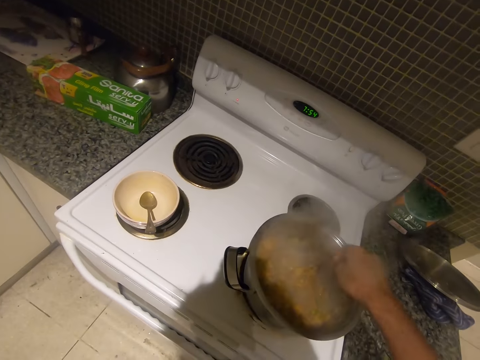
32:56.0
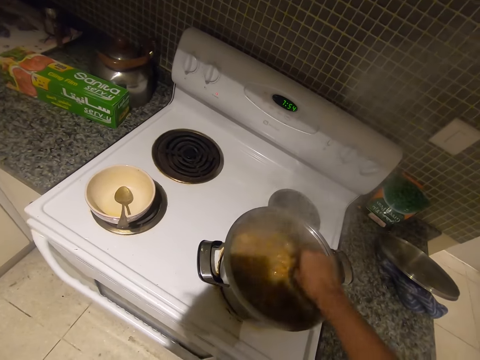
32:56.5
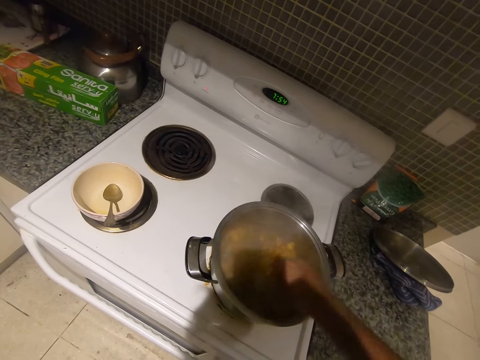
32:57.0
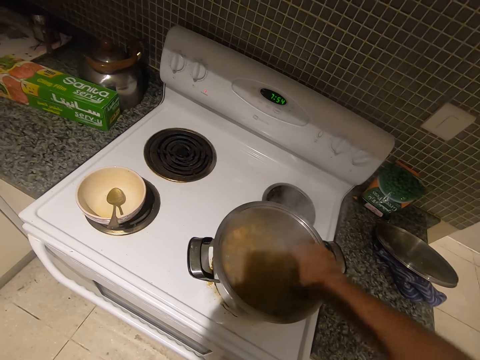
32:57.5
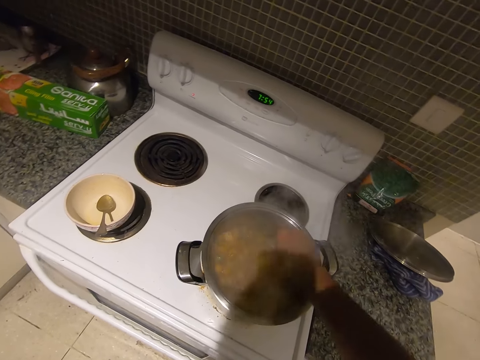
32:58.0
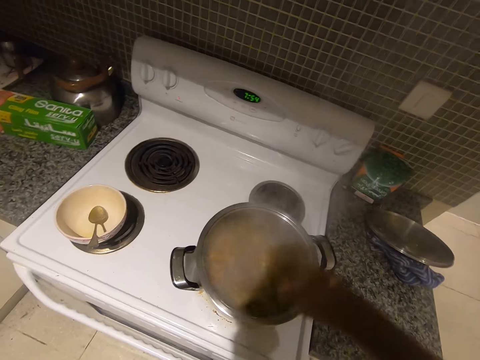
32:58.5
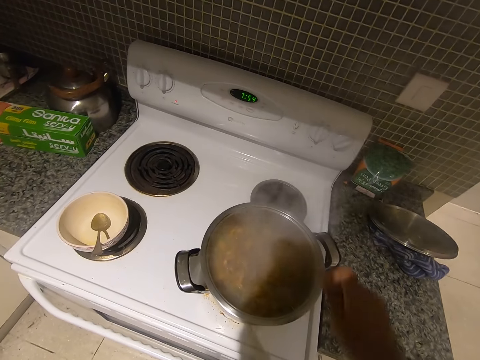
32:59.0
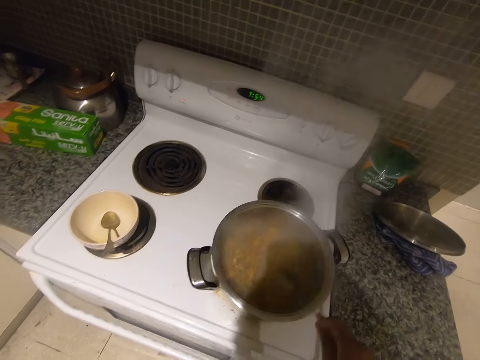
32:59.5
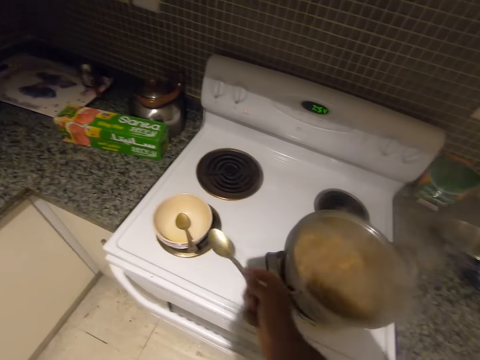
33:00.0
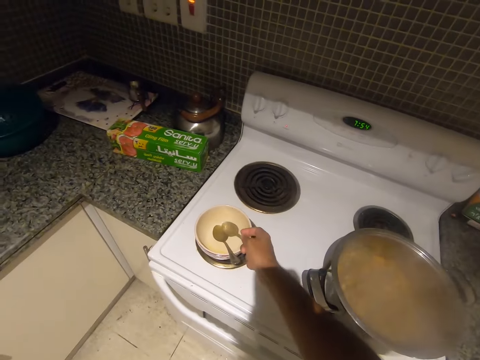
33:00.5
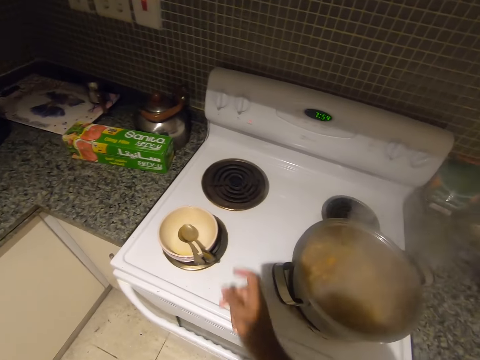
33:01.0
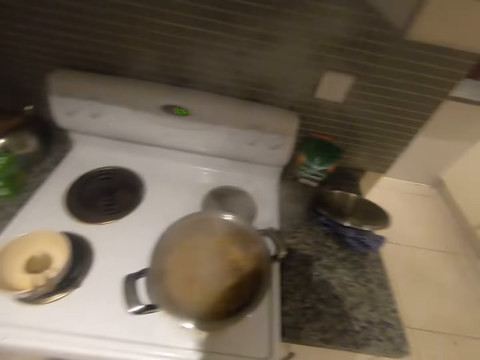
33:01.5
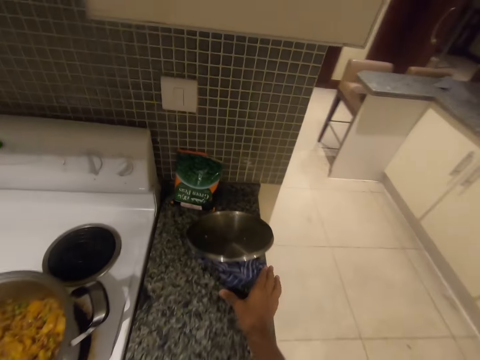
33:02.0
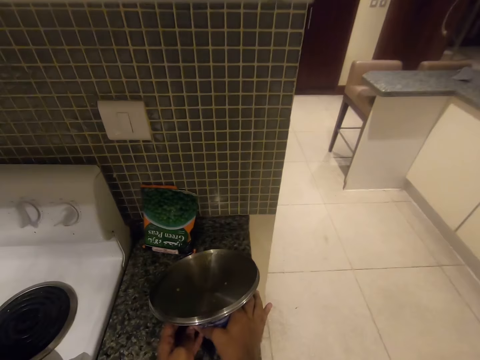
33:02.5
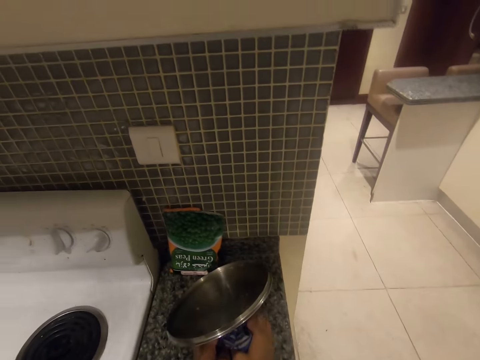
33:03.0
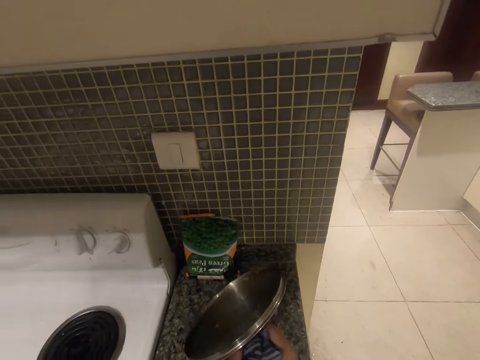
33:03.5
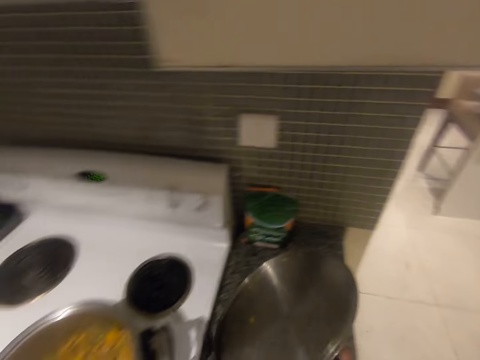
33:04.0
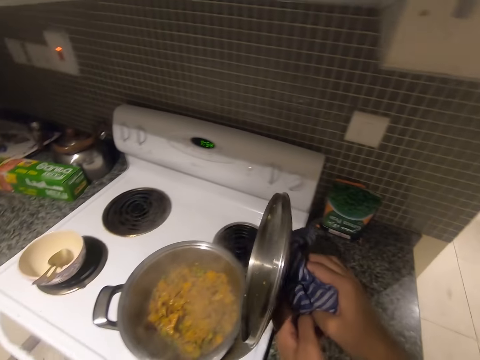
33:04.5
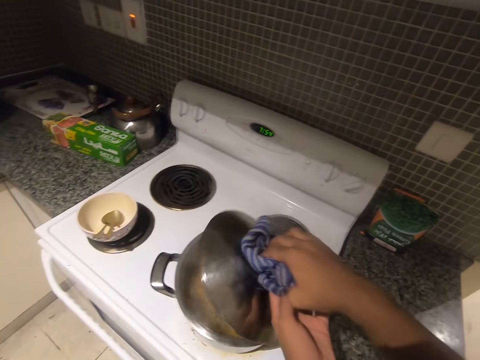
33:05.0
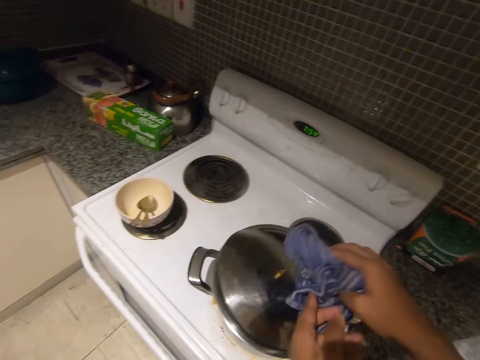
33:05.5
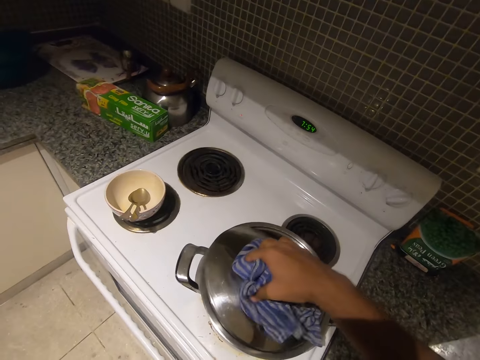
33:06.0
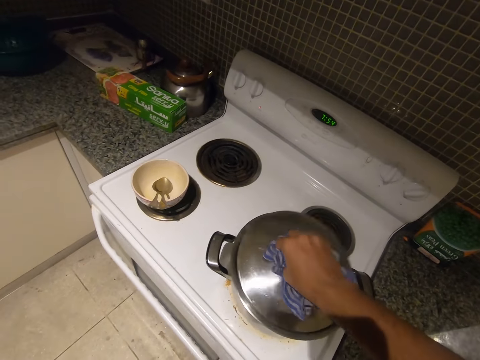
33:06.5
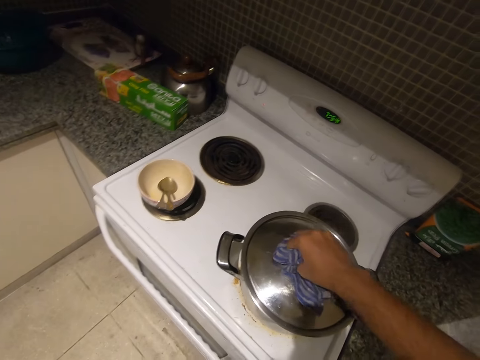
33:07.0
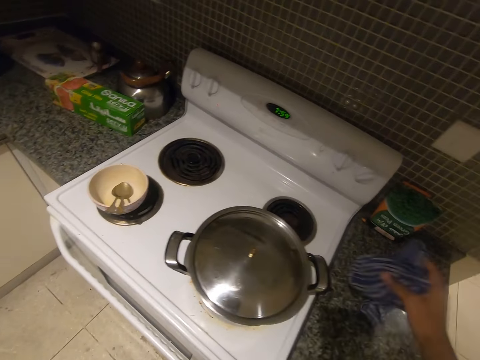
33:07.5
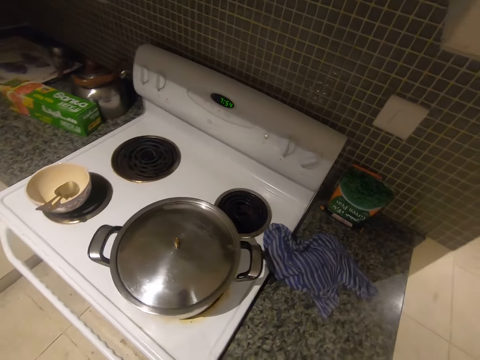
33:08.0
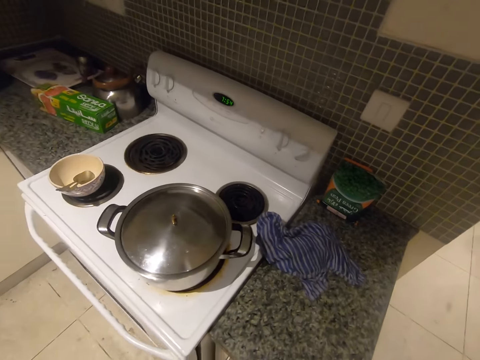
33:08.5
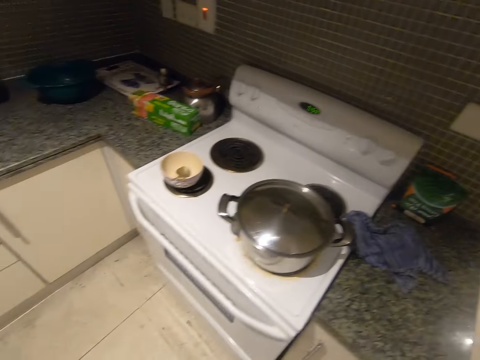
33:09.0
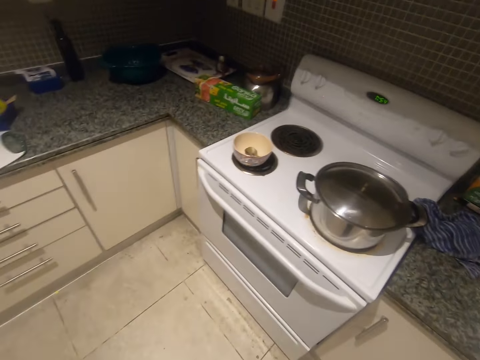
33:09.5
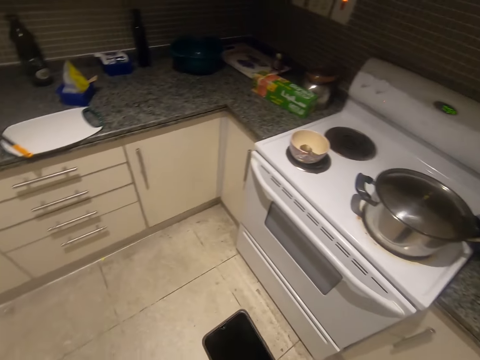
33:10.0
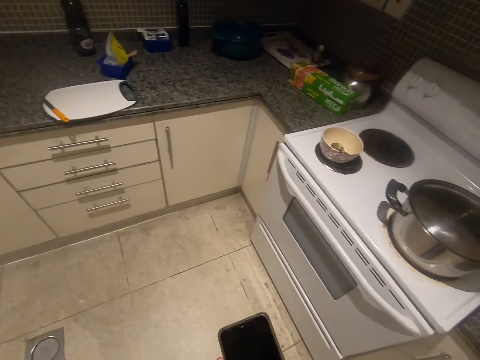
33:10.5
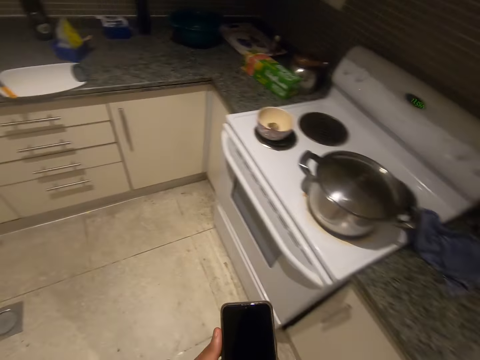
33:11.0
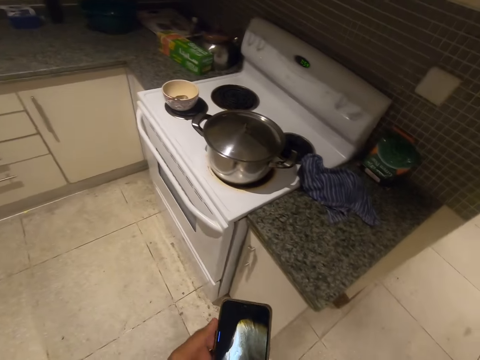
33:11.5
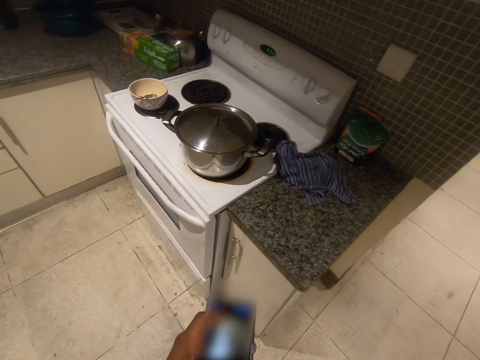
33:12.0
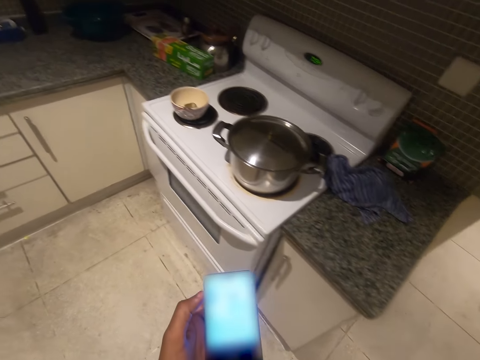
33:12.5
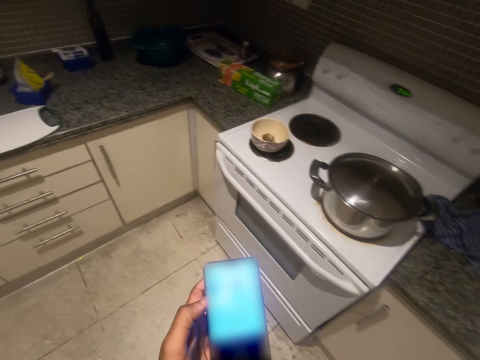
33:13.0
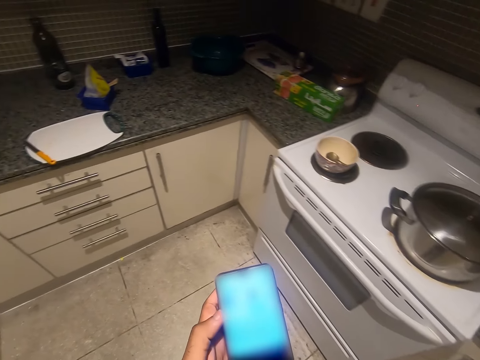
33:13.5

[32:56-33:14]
The camera wearer drops the spoon in the plate on the electric stove's burner with his right hand. He picks up the cover of the pot with a rag with both hands. He drops the cover of the pot on the pot with both hands. He adjusts the cover to fit the pot with his right hand. He throws the rag on the kitchen's cabinet with his right hand. He brings out a phone. He operates the phone with his left hand.

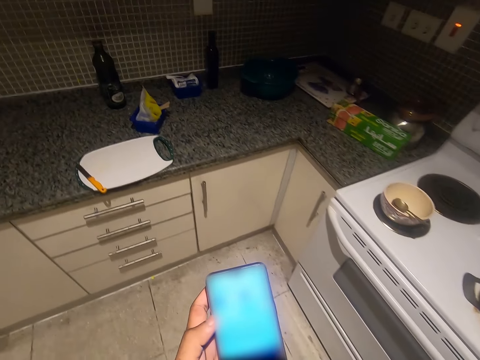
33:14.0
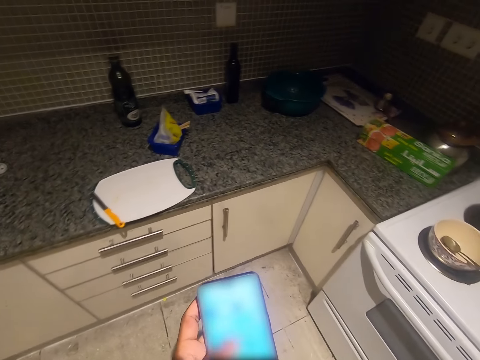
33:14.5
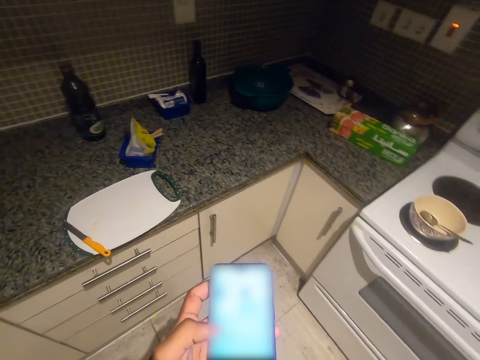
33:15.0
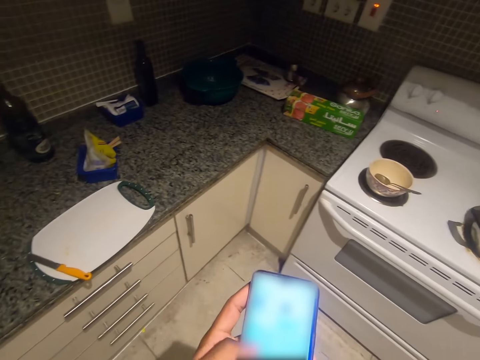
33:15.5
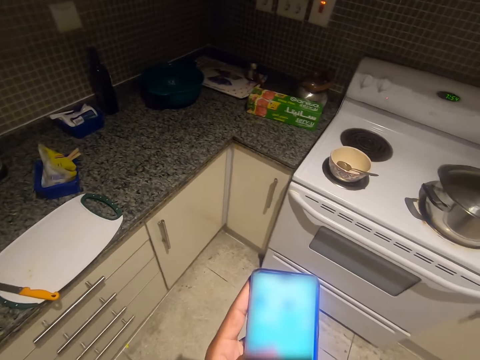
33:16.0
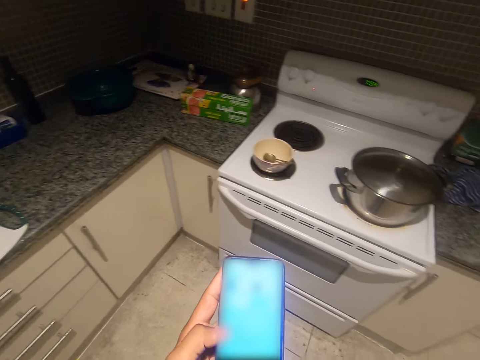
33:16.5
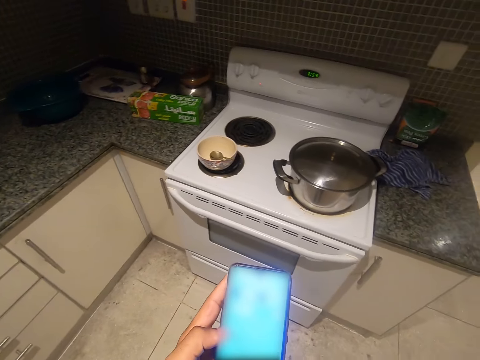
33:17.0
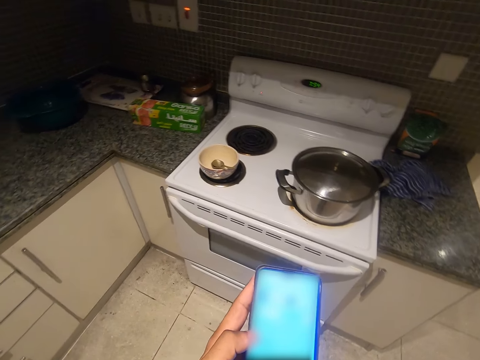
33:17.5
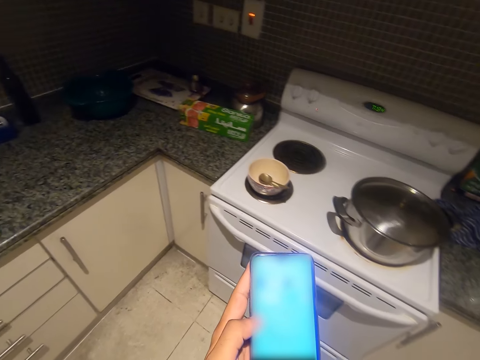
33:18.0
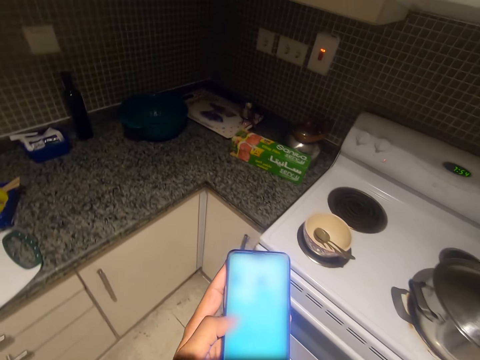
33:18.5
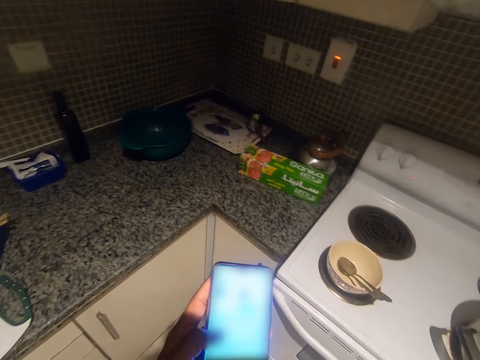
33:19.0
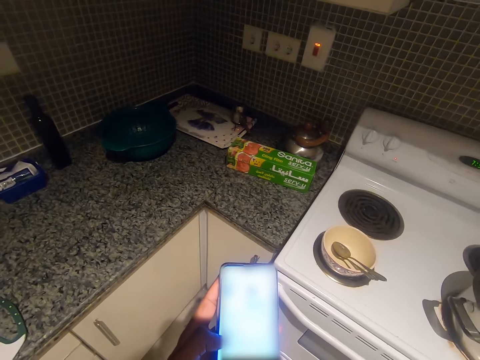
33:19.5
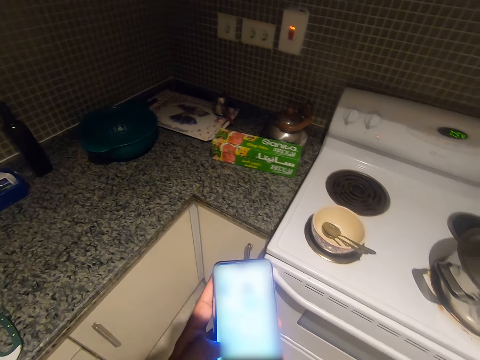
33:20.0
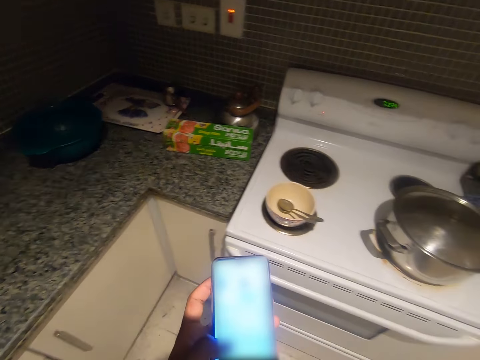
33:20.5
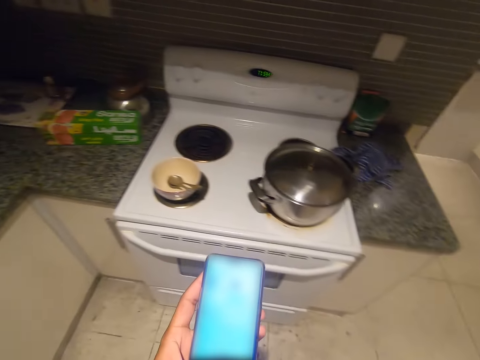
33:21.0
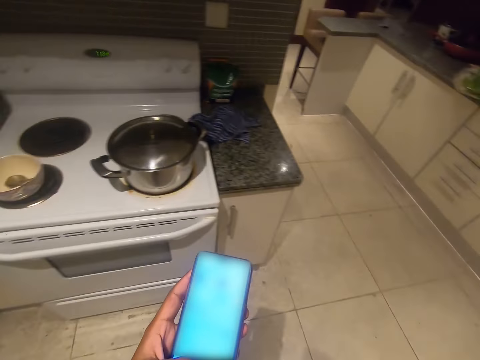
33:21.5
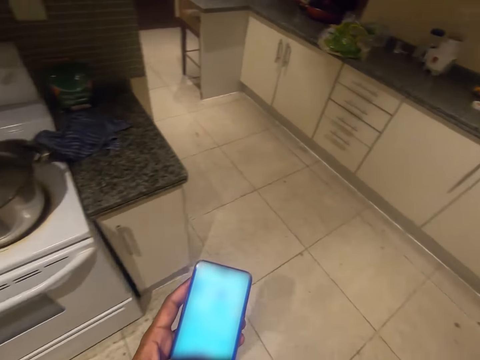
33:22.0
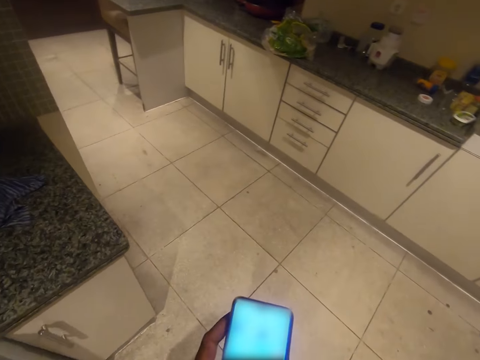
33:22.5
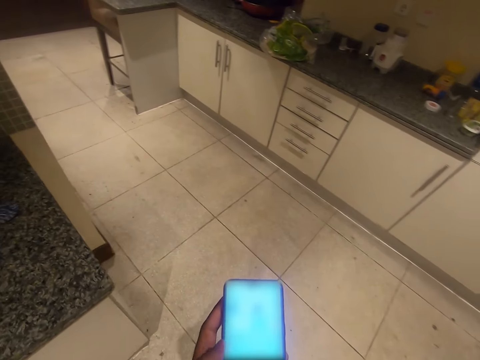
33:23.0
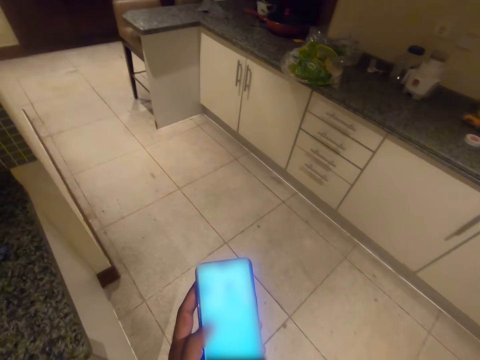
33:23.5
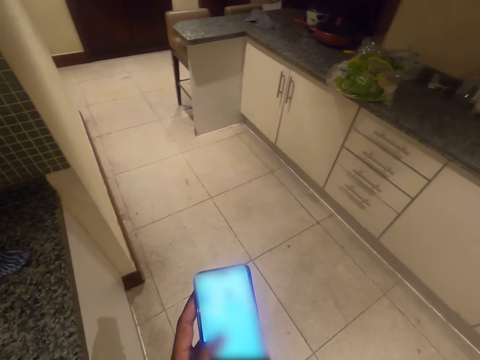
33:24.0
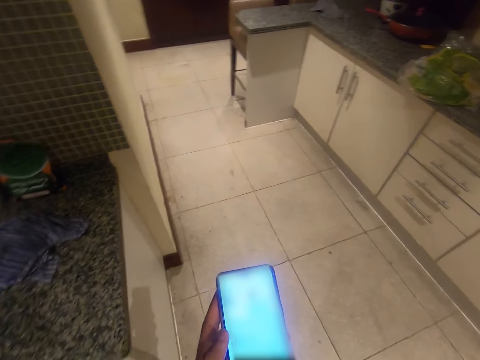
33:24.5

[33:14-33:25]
The camera wearer paces around the kitchen.
